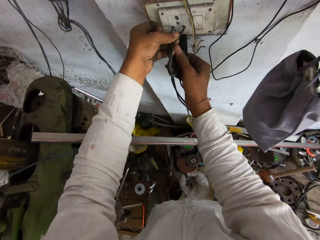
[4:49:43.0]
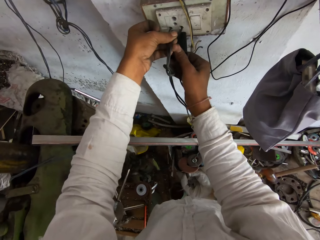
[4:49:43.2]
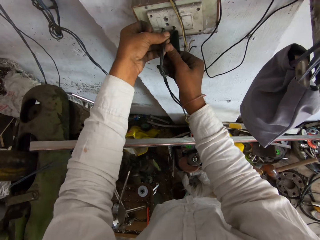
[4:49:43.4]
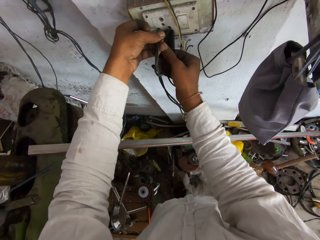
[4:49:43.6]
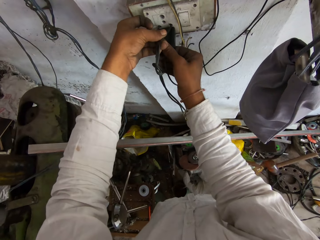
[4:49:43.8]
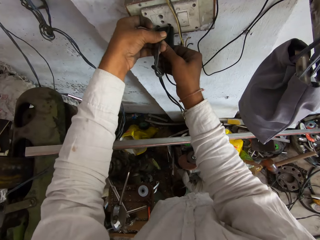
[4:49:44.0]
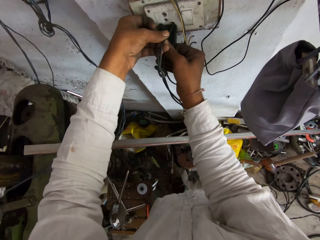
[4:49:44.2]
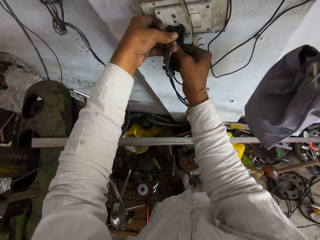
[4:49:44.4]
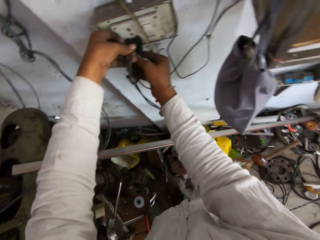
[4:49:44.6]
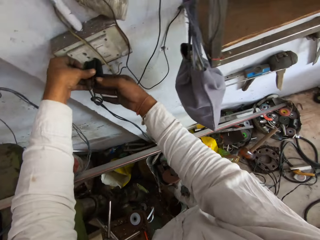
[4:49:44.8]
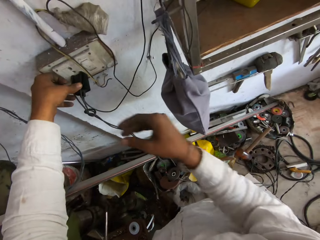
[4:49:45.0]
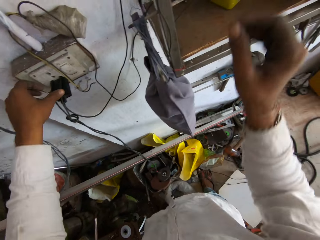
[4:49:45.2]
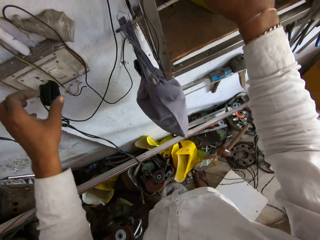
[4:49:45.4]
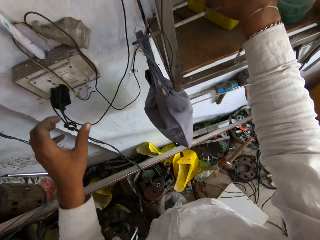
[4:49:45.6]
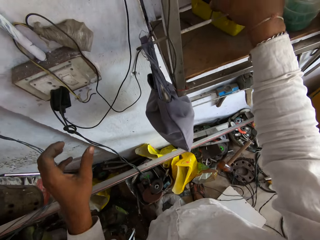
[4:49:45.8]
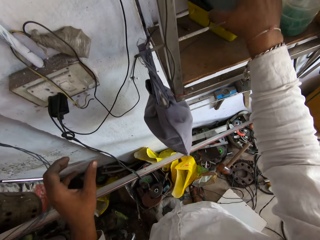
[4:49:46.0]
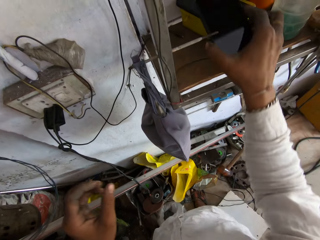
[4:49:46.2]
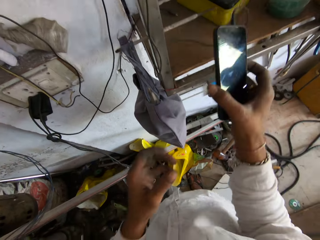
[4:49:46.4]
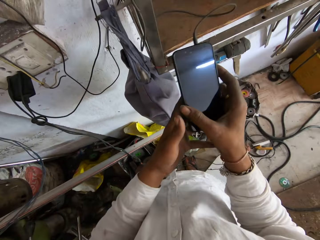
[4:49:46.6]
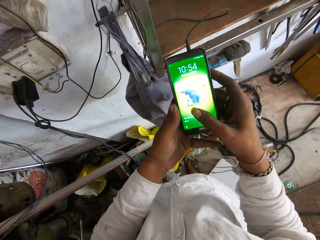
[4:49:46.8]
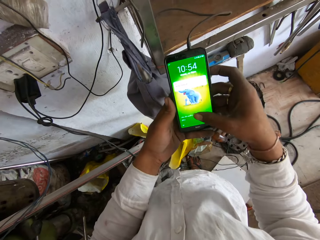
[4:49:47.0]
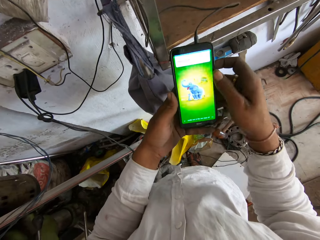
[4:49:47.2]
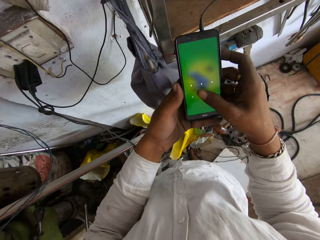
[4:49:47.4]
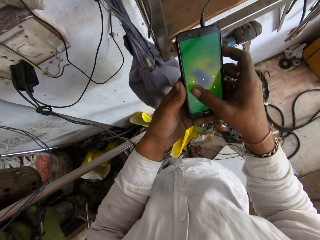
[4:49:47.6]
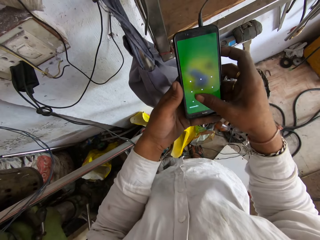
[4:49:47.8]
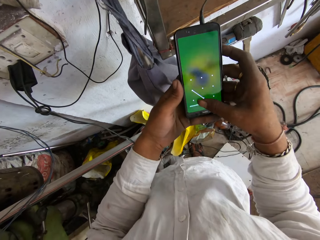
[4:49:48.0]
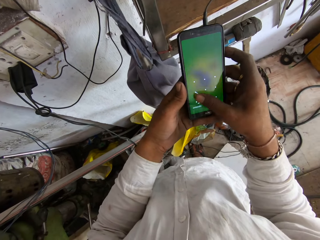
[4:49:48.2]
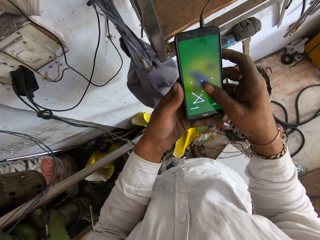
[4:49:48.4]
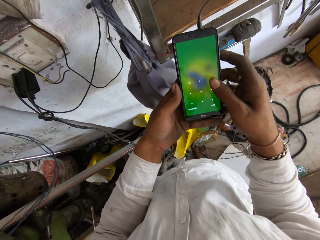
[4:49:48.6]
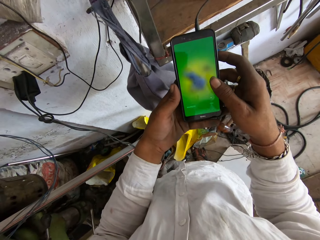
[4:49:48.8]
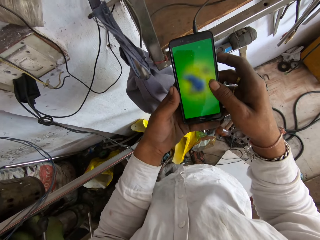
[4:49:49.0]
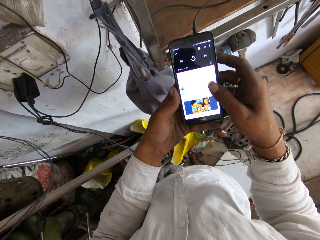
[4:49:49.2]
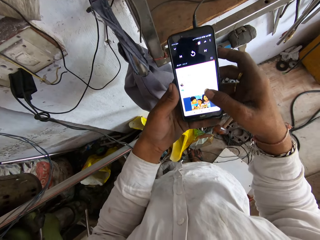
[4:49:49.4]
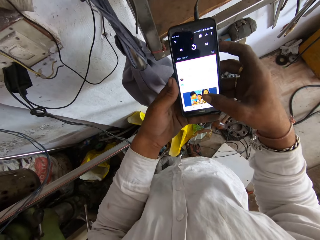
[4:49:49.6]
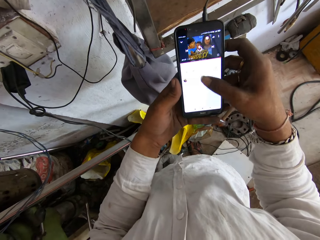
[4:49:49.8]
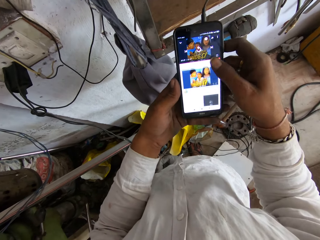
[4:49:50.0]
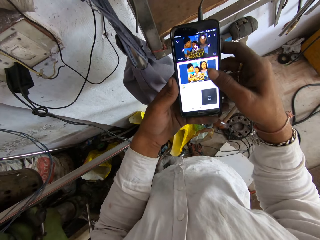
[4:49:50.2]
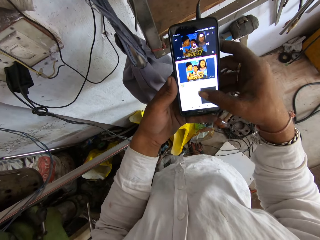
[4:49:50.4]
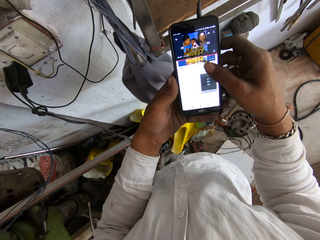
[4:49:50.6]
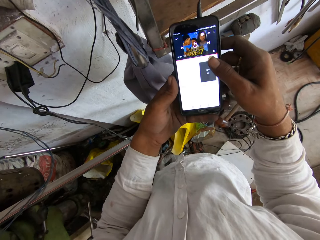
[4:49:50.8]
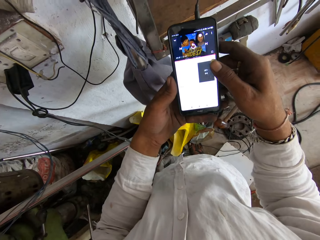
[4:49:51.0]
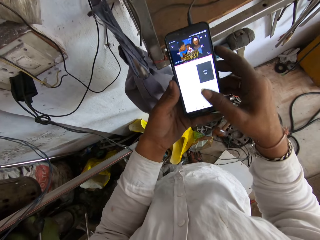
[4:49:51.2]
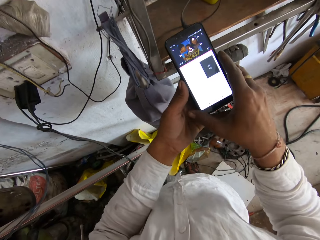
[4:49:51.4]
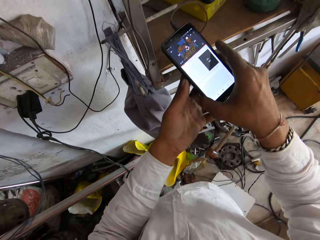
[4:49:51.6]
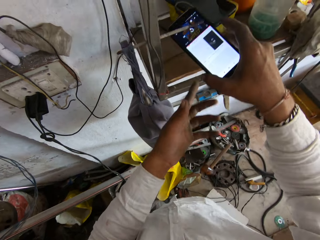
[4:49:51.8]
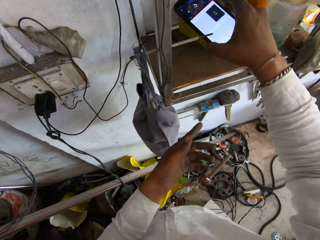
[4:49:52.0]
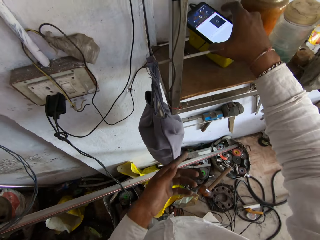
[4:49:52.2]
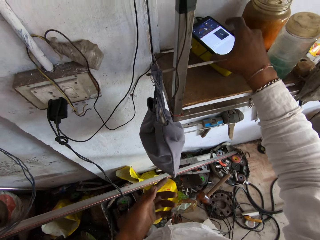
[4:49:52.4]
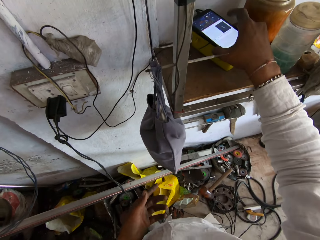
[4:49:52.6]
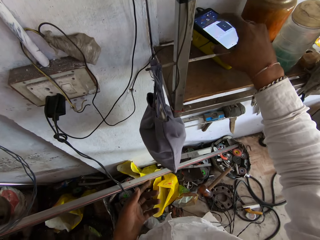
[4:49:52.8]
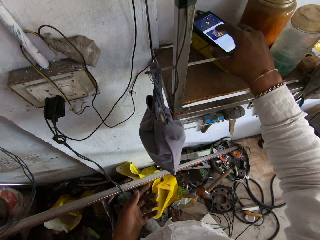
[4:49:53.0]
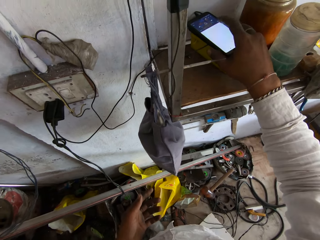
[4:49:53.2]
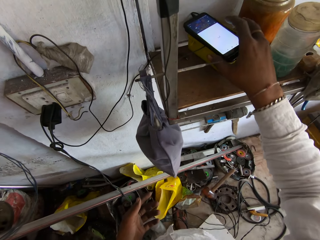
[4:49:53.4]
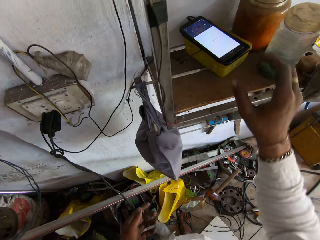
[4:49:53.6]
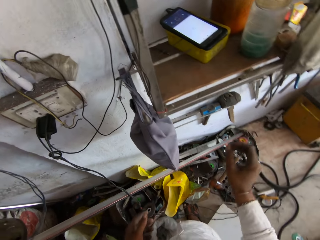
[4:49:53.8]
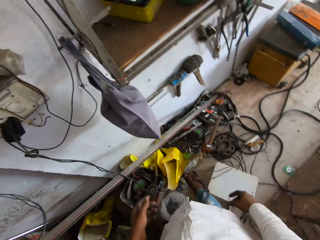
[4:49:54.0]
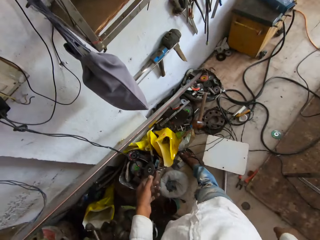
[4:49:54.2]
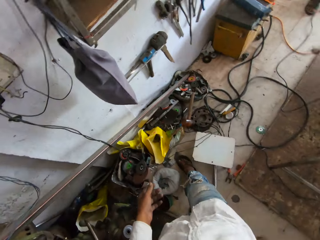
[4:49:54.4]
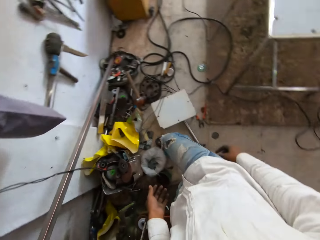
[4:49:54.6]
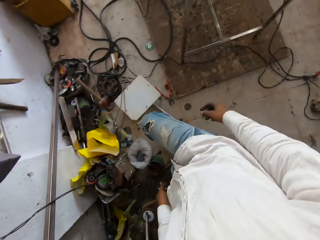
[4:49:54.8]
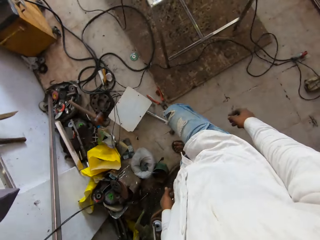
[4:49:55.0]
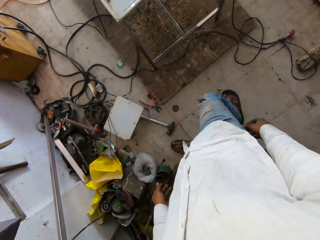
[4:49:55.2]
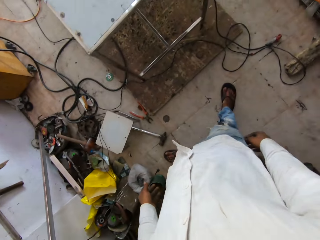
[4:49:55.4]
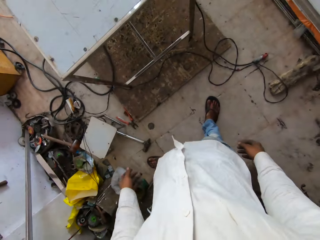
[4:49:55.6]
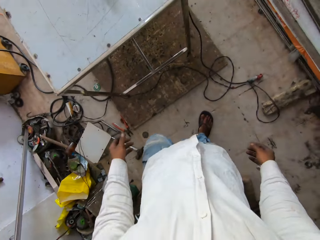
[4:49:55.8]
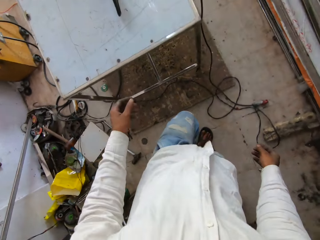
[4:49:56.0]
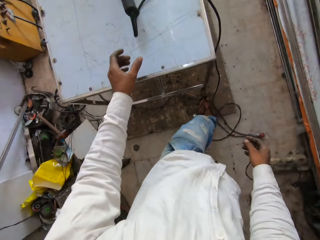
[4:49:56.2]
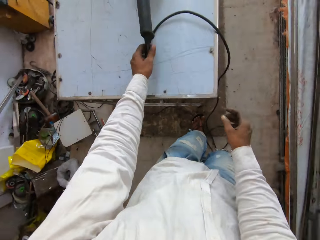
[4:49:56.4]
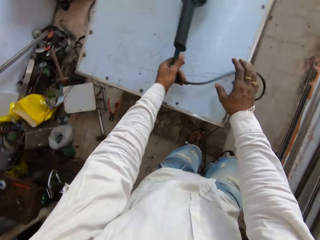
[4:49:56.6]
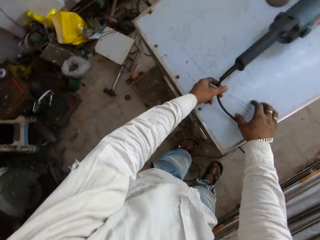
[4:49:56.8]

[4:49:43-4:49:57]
The camera wearer picks up his phone. He operates on the phone. He places the phone on the container. He moves around the workshop.

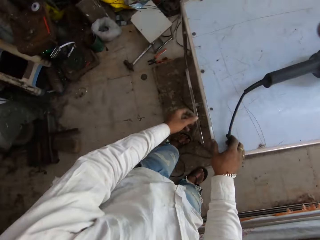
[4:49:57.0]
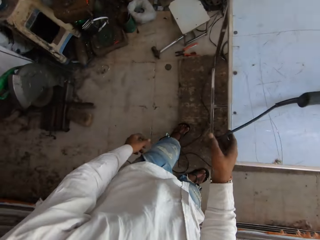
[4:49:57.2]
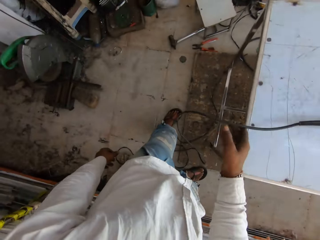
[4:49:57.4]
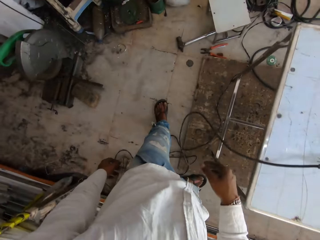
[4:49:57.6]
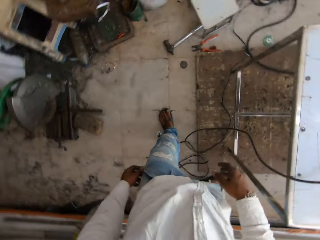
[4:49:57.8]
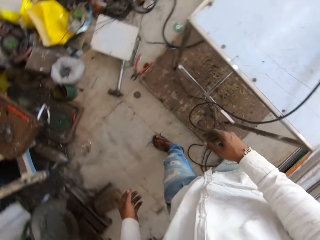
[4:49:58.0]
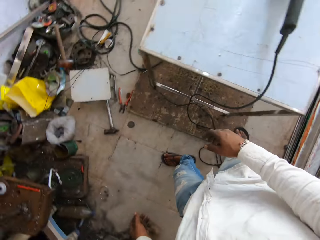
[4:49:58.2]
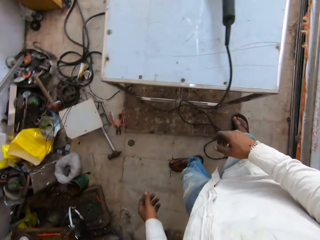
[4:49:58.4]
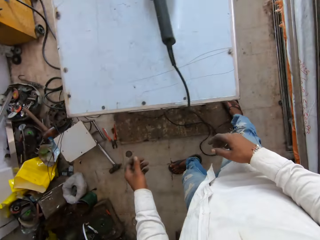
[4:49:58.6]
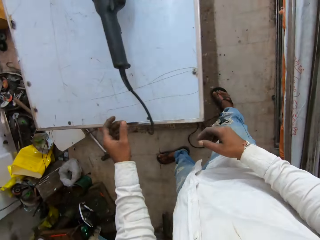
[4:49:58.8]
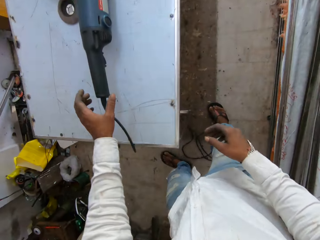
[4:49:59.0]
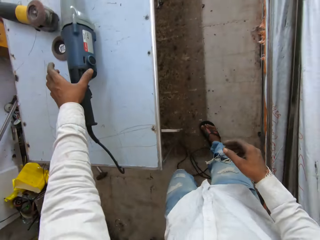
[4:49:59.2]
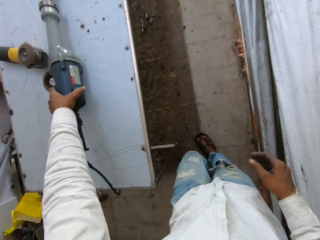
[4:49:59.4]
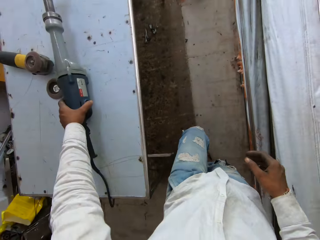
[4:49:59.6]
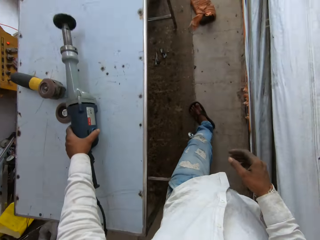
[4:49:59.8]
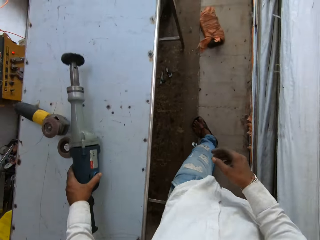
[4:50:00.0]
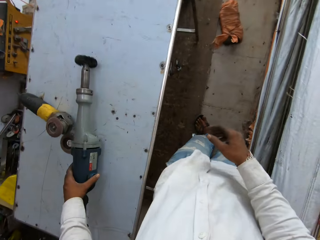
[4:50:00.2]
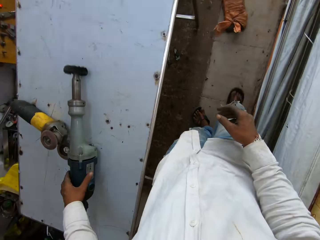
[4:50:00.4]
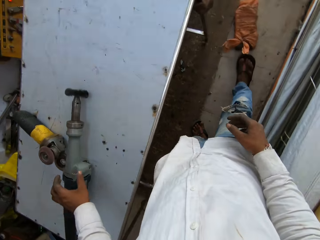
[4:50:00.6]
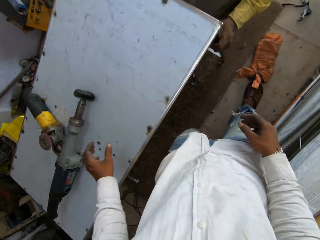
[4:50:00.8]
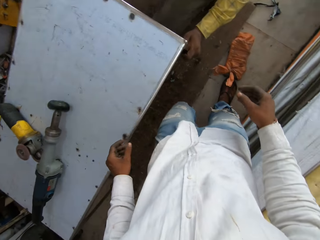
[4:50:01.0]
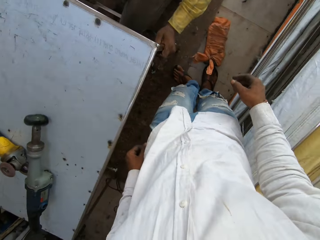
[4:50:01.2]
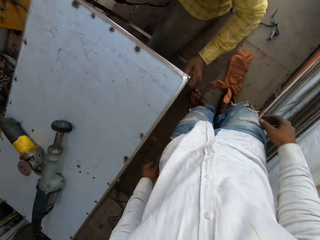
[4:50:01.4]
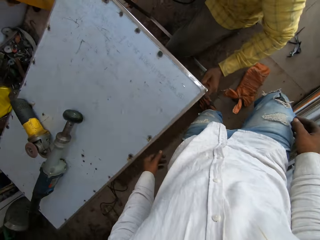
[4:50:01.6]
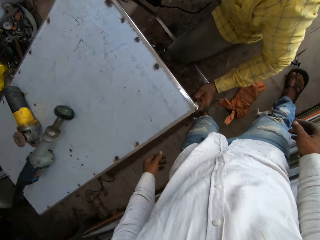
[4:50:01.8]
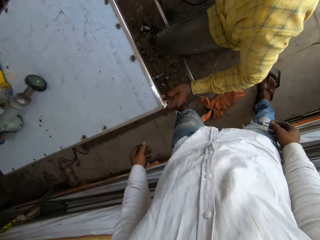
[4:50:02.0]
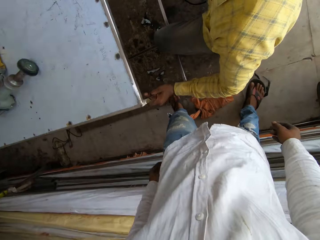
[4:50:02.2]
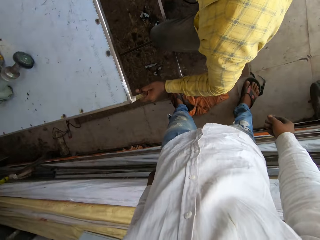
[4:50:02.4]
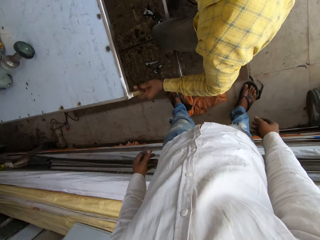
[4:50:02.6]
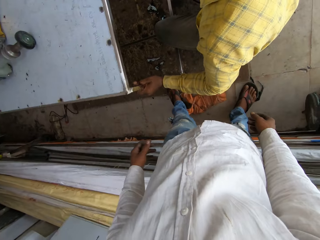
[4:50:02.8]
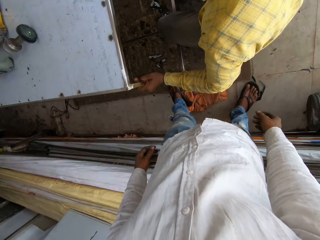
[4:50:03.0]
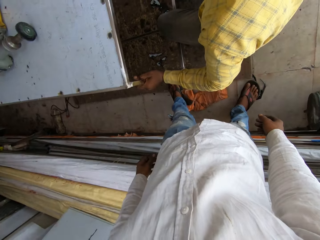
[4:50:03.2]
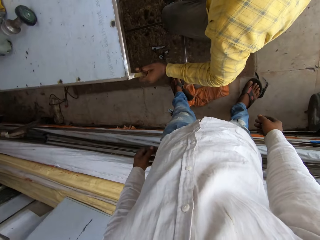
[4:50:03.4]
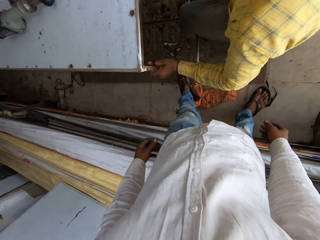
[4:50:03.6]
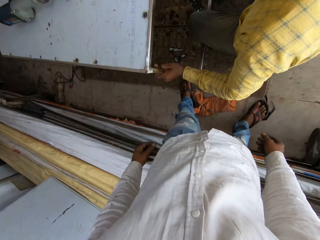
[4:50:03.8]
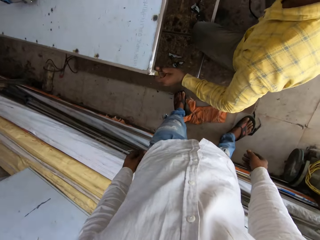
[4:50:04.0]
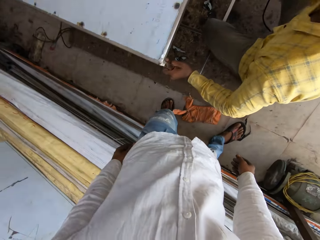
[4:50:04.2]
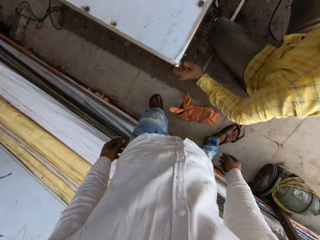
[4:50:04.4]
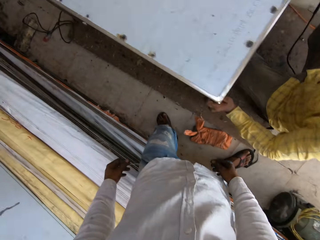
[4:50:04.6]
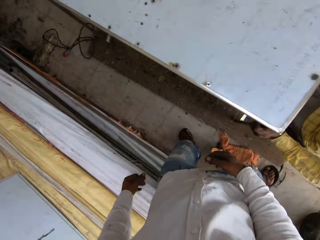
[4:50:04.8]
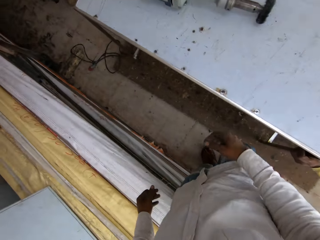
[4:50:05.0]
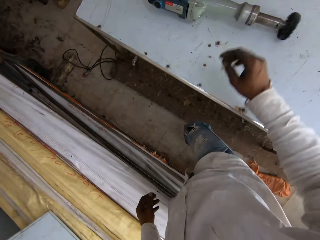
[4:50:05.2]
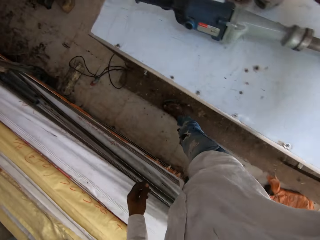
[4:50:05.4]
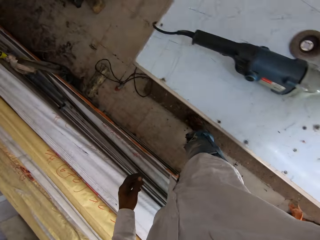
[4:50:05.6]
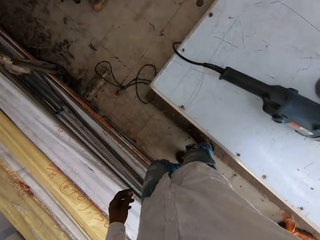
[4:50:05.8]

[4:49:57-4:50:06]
The camera wearer pulls the glider cable. They hold the glider with the left hand and let go of the glider. A man converses with the camera wearer. The camera wearer stands next to the man.
